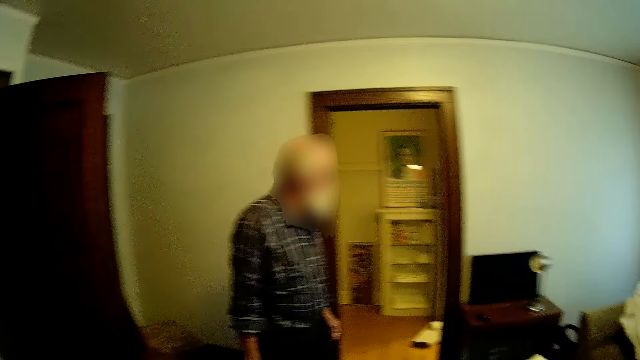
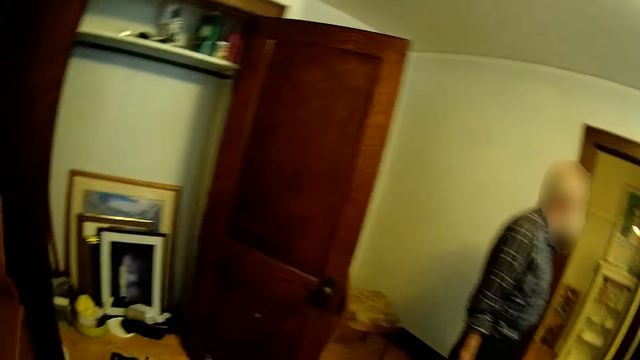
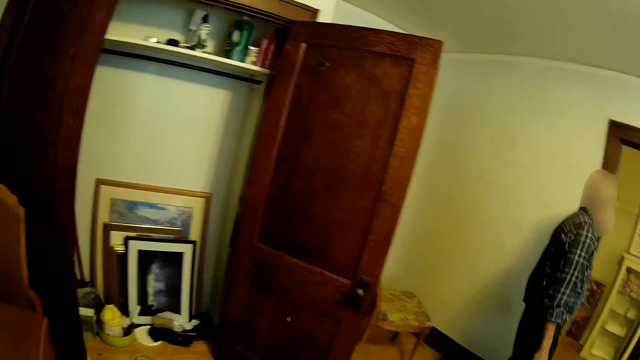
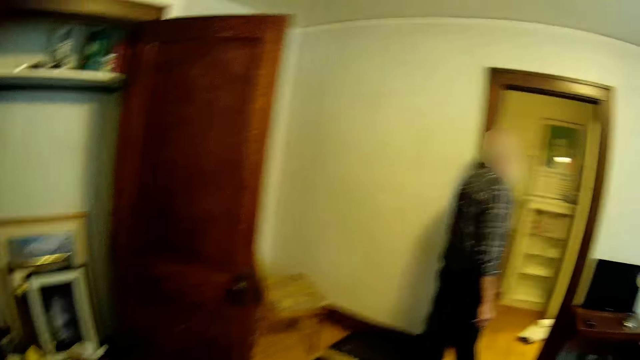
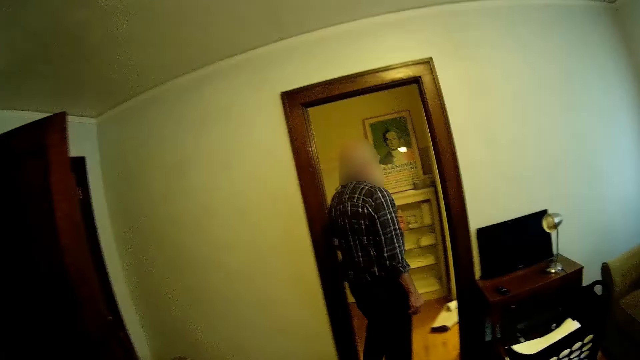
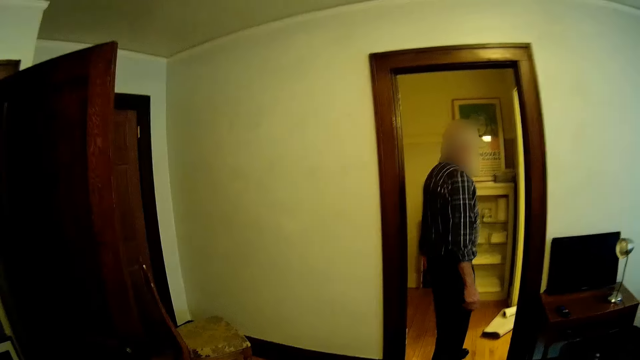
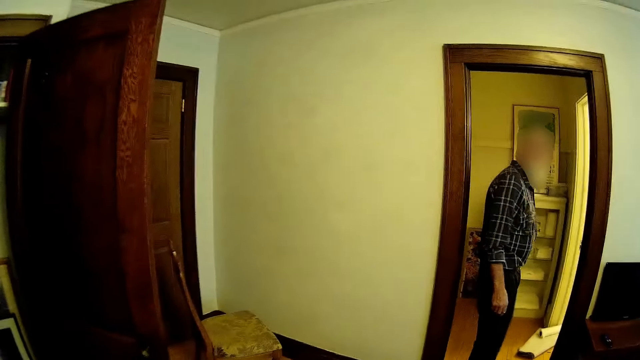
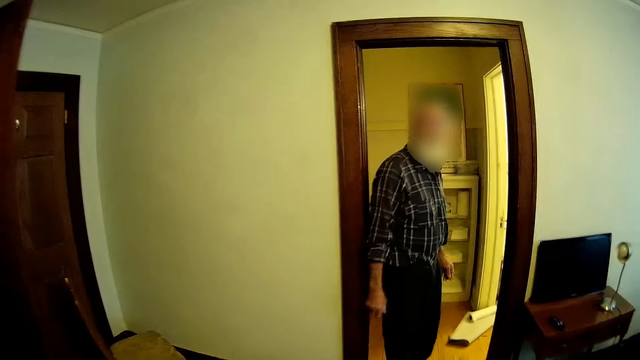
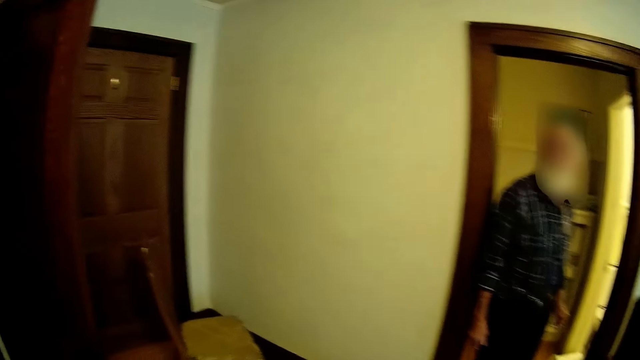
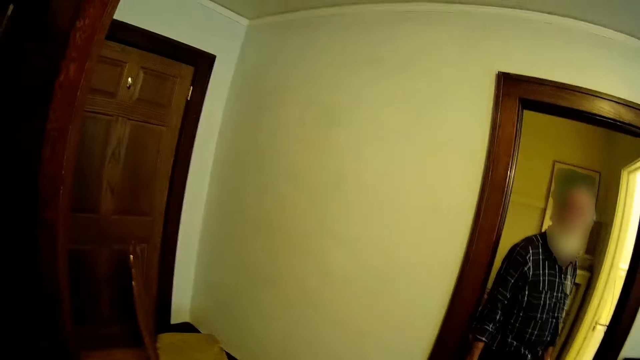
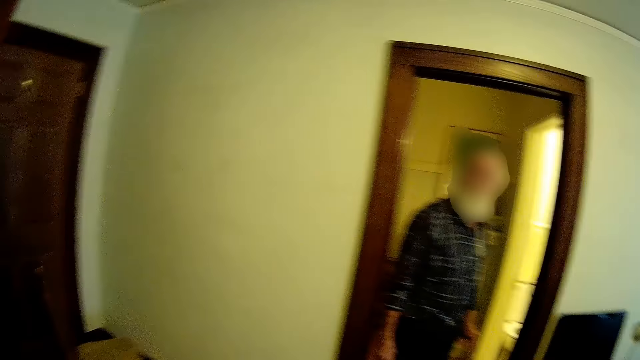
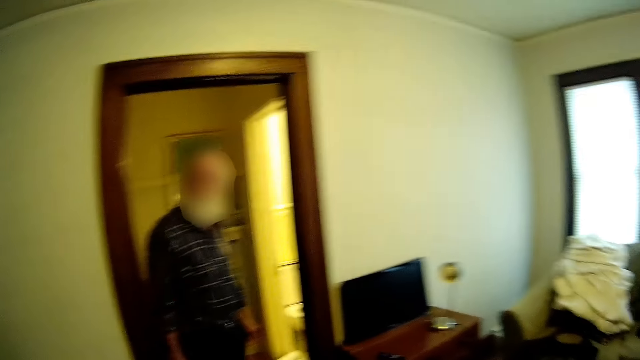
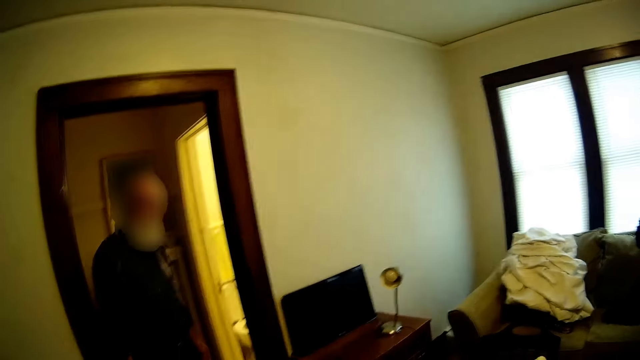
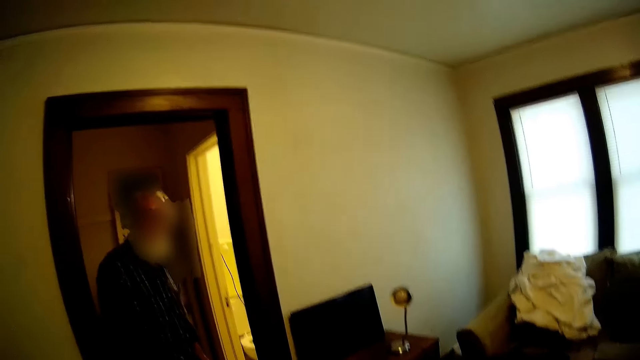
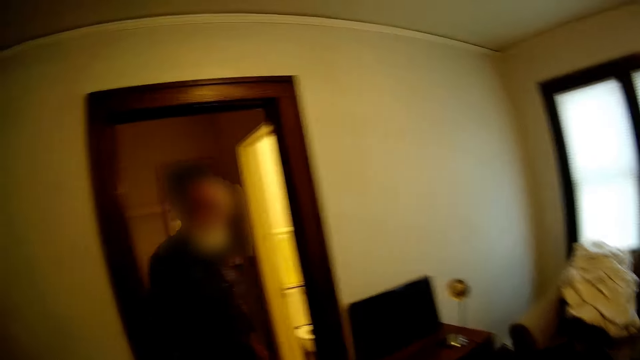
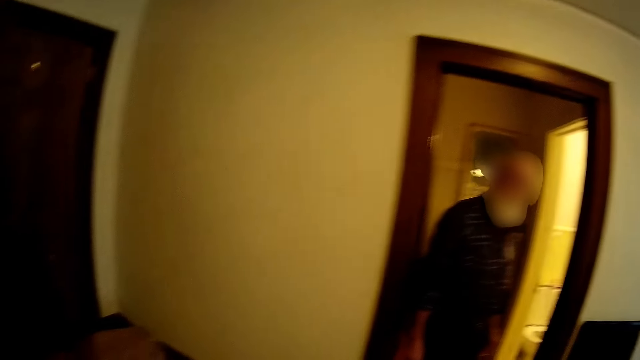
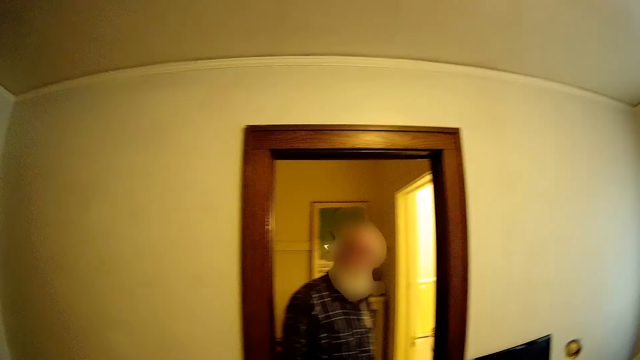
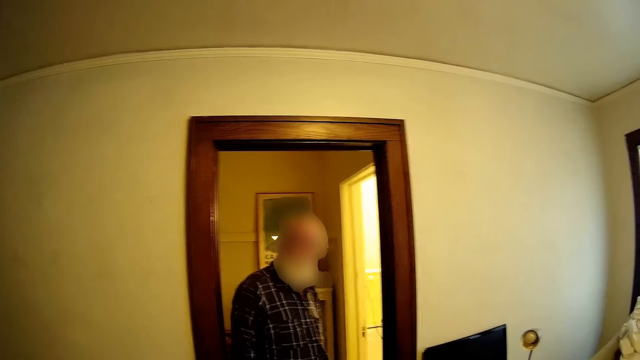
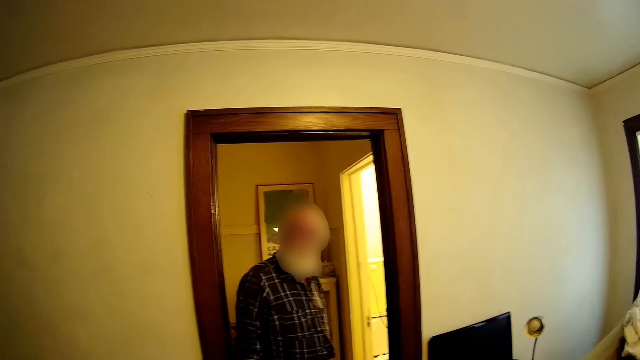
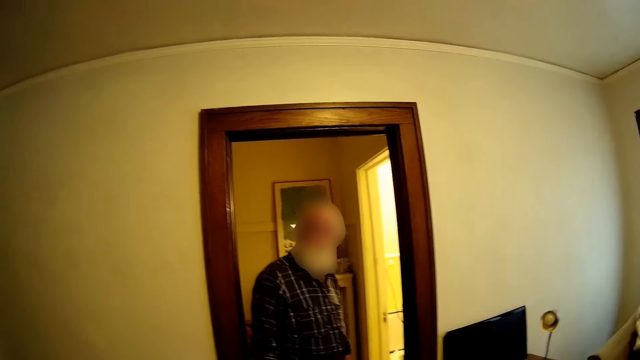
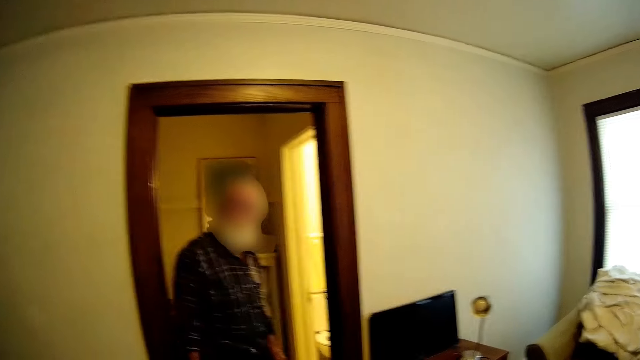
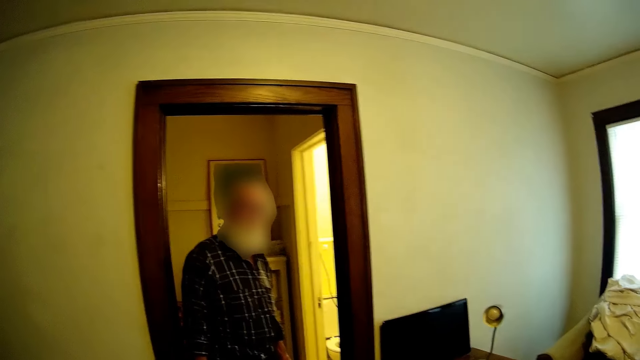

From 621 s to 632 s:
A person walks around the house. The camera wearer walks around the house. They dialogue to the person.

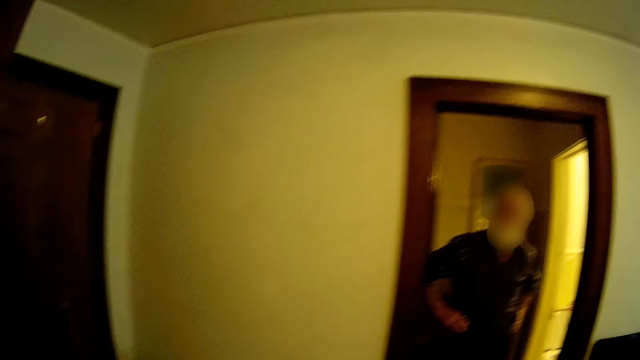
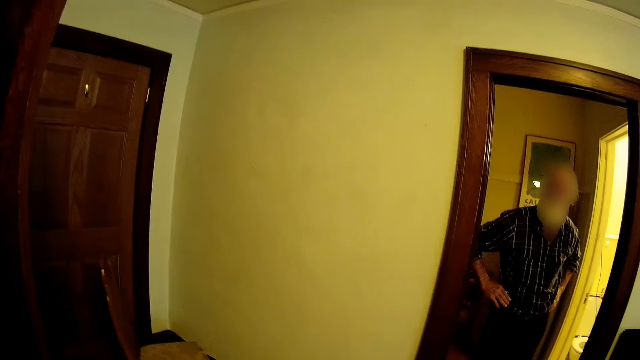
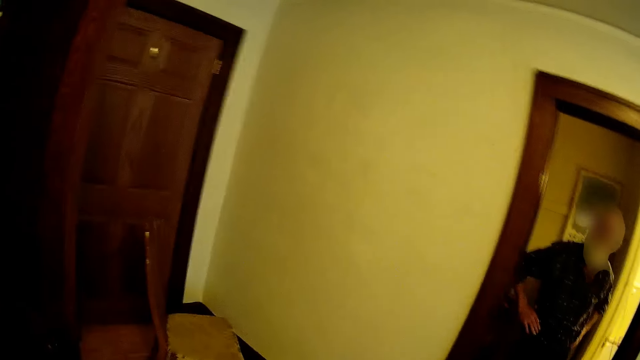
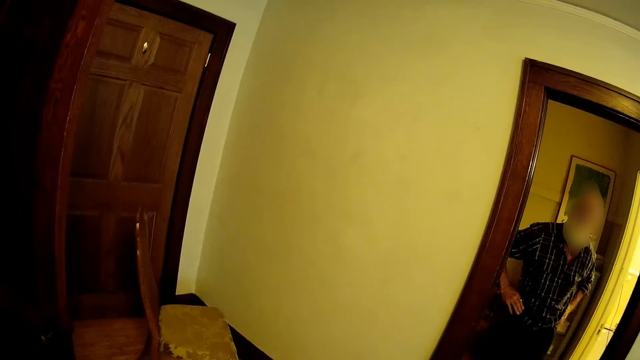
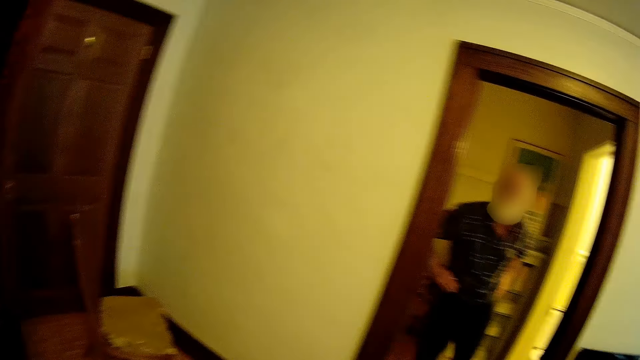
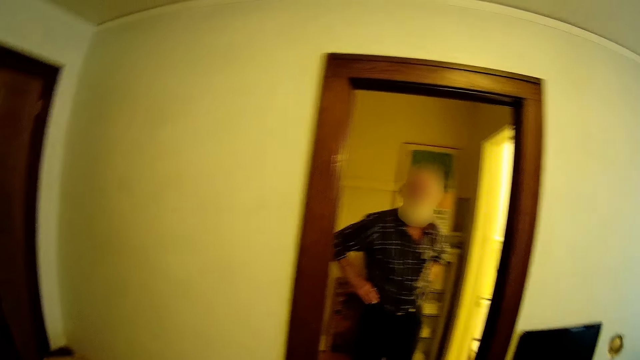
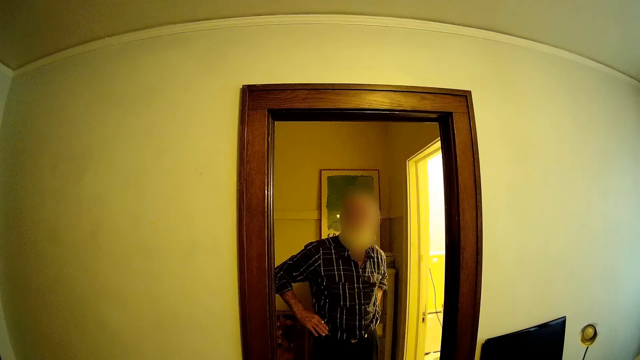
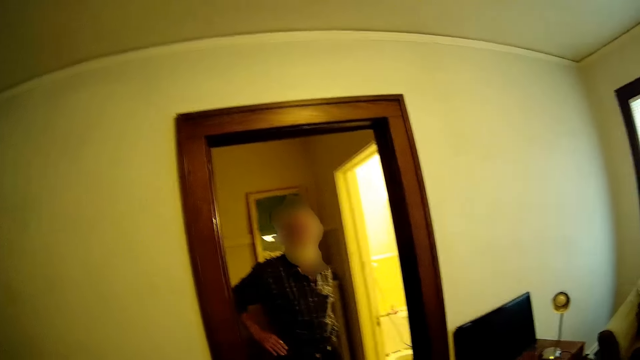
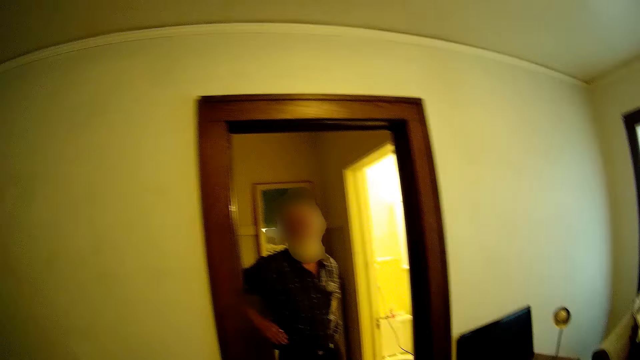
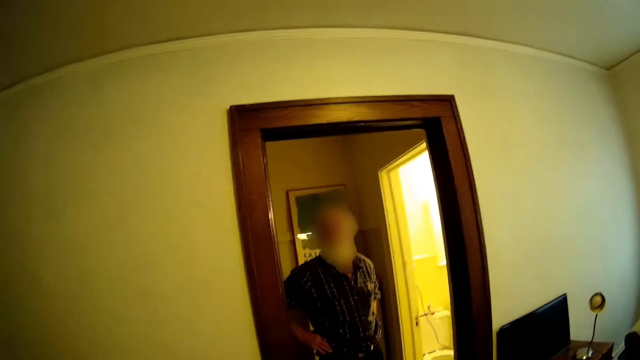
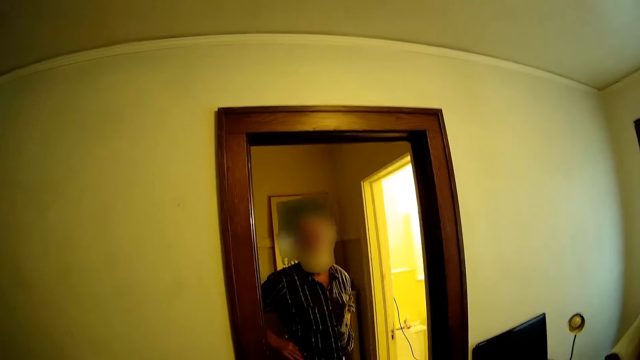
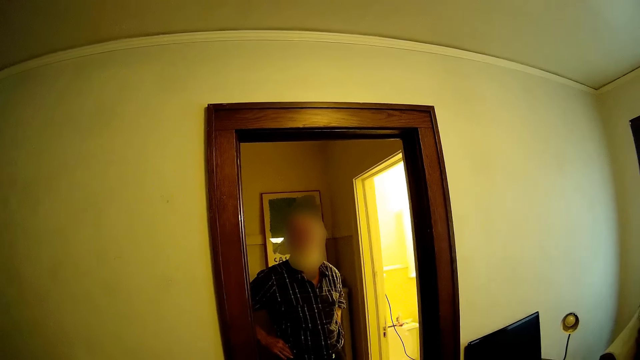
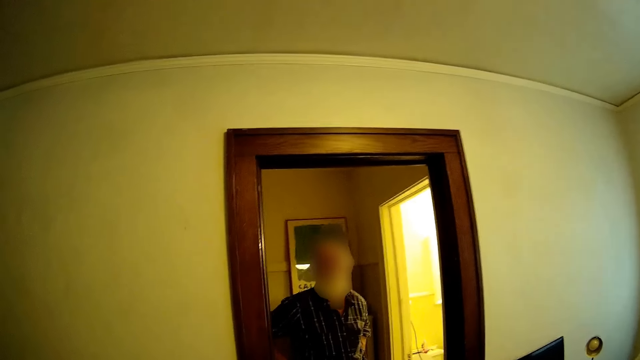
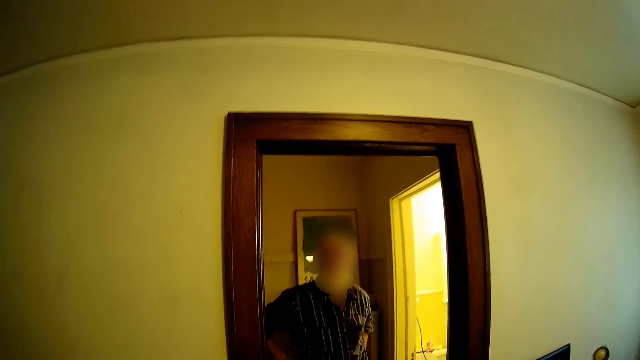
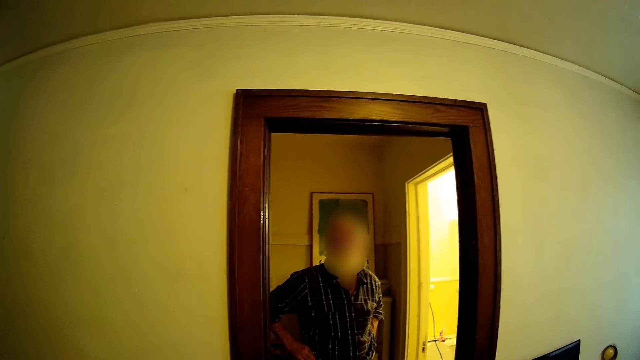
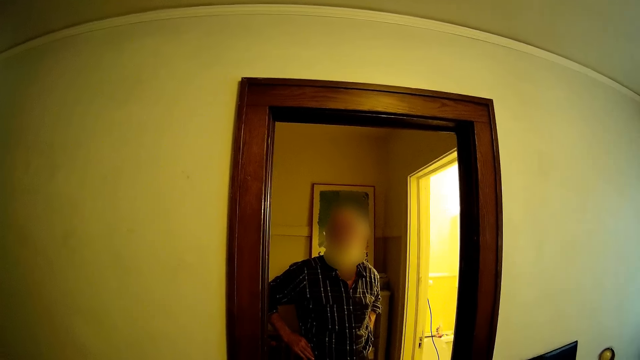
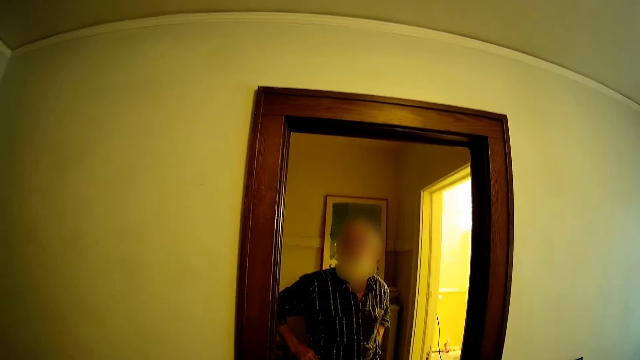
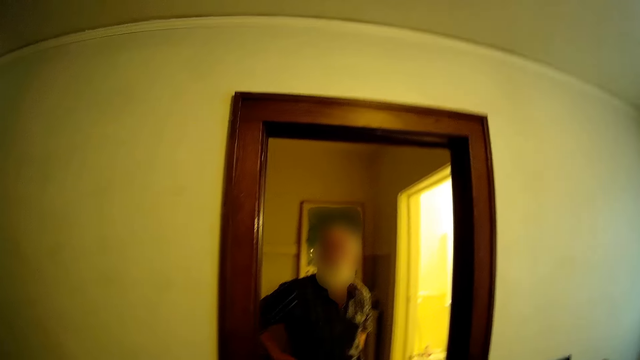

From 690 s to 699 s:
The camera wearer looks around the house. They dialogue to a person.
